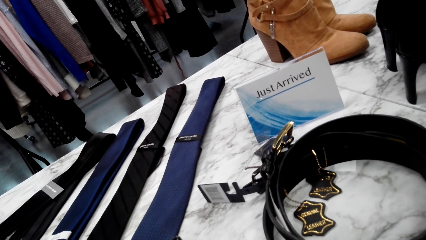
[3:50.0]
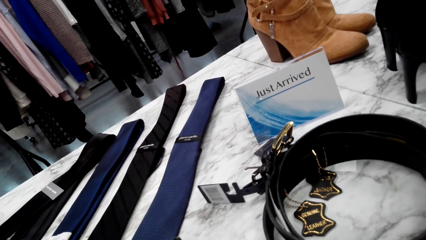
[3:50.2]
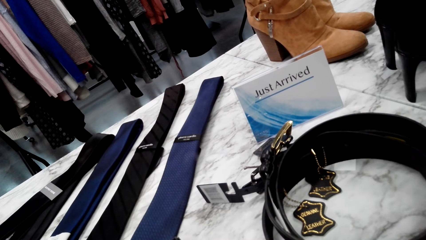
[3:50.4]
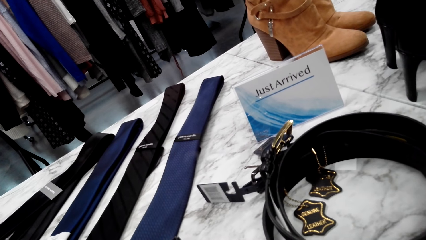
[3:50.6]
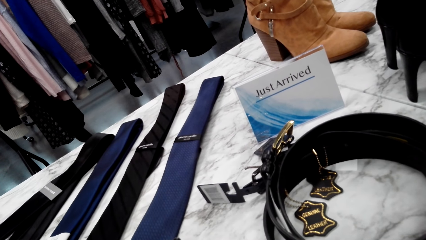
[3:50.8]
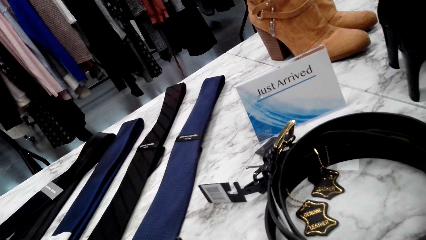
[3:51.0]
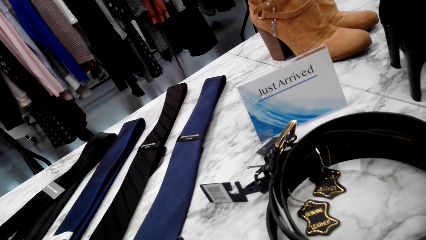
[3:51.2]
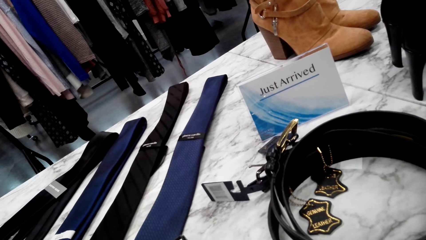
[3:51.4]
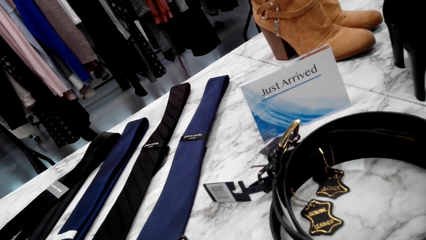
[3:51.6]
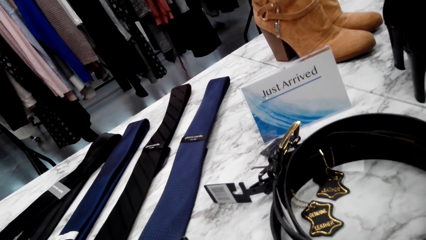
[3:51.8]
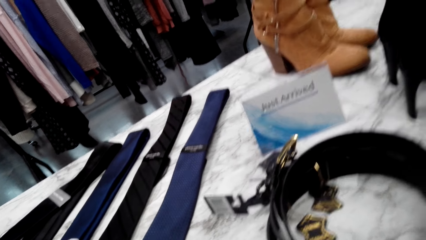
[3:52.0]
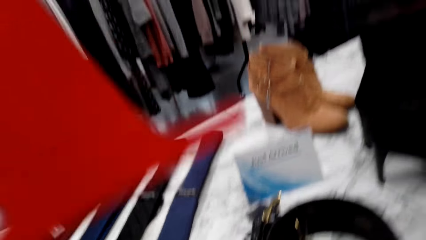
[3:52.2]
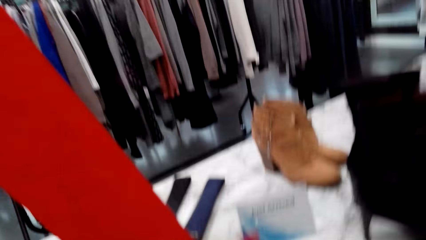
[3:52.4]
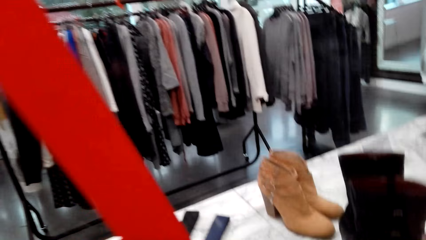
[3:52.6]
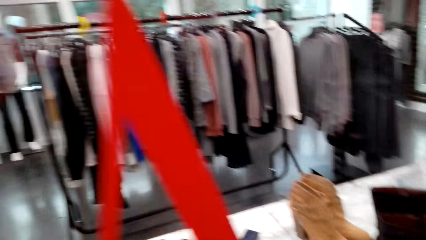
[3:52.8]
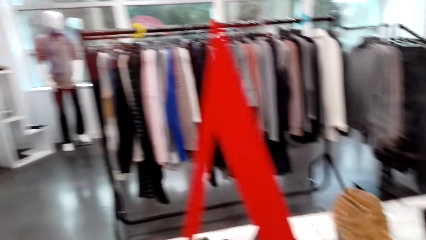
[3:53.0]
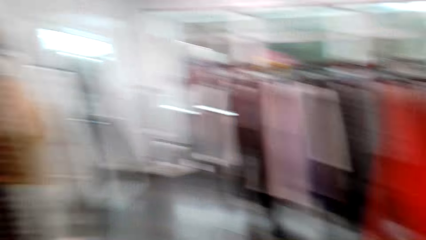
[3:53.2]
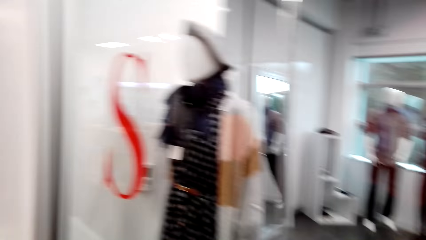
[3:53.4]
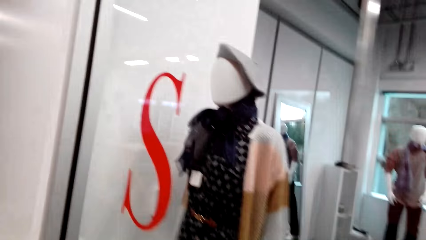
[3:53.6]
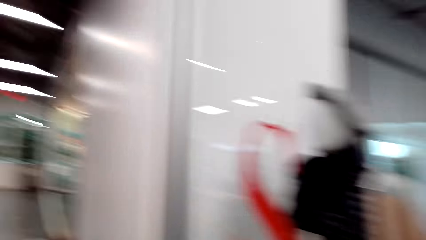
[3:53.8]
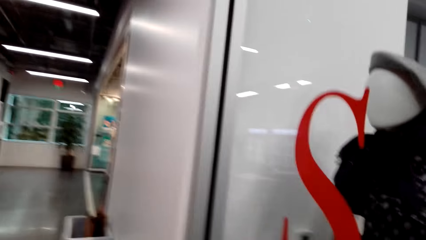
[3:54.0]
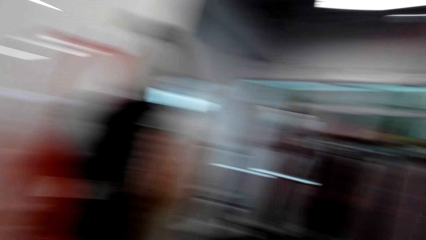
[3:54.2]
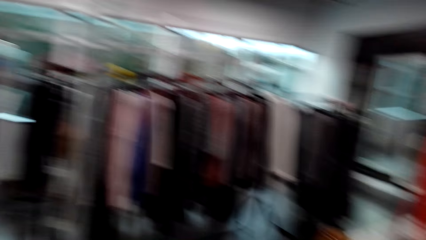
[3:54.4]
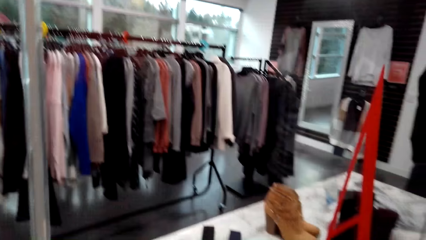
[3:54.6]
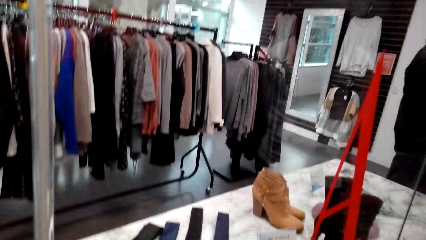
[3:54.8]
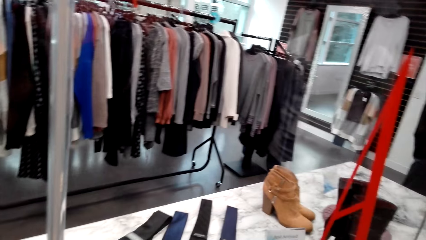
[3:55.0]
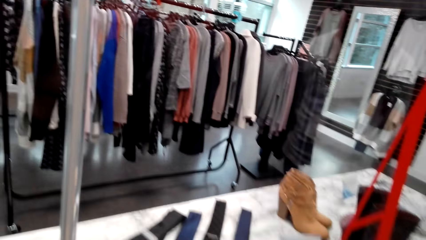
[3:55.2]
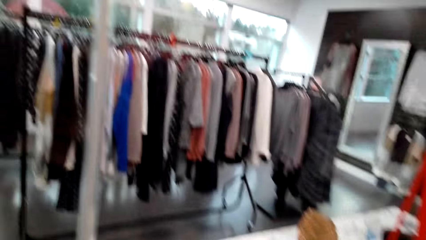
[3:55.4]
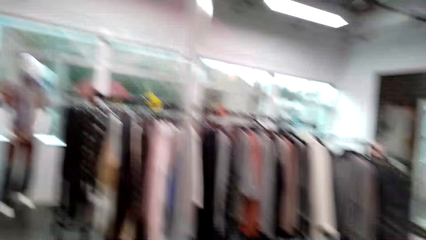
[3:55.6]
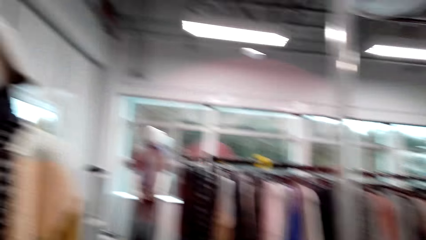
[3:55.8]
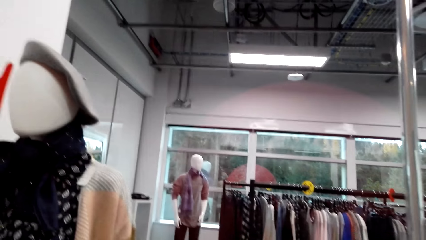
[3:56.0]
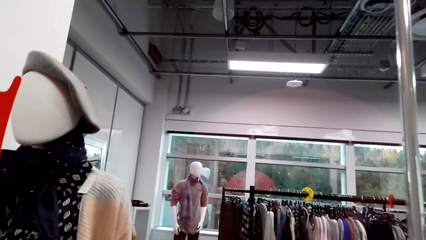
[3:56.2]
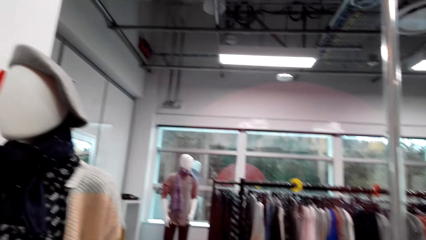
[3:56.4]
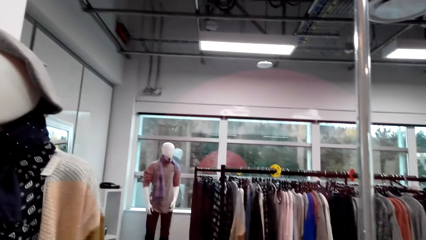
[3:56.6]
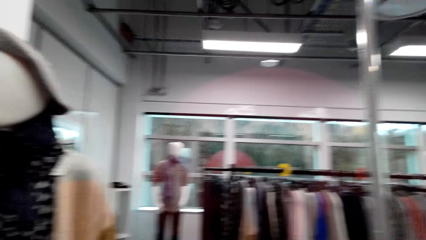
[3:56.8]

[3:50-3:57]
The camera wearer looks around.

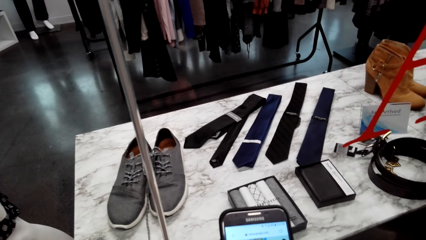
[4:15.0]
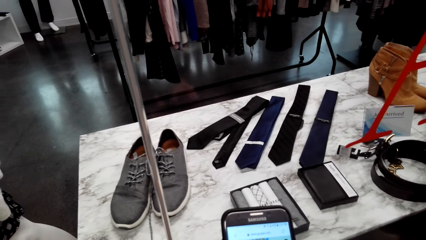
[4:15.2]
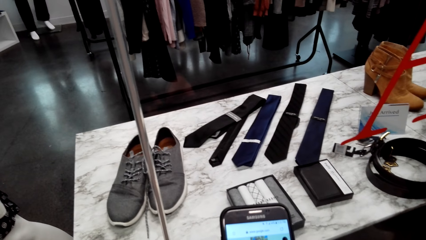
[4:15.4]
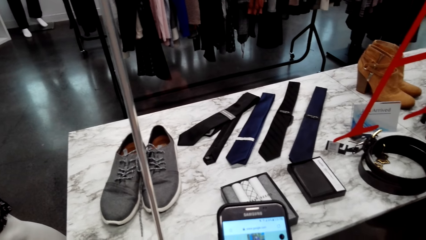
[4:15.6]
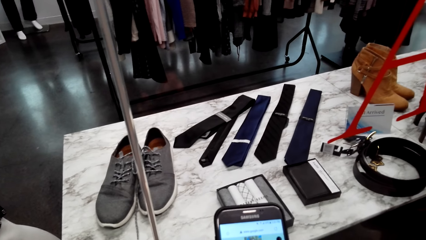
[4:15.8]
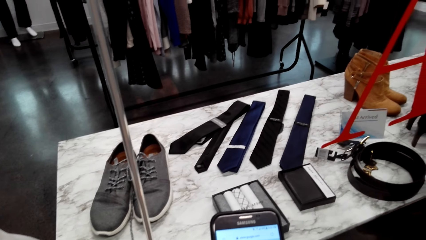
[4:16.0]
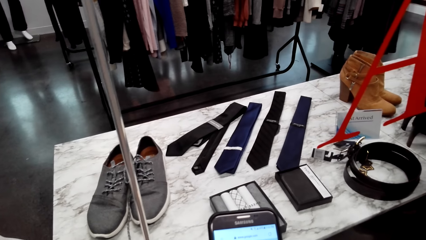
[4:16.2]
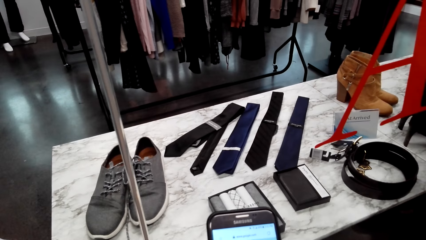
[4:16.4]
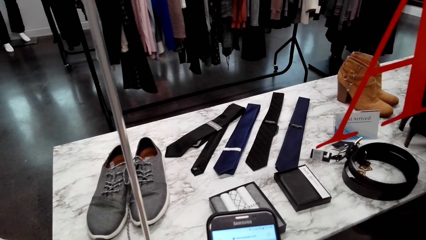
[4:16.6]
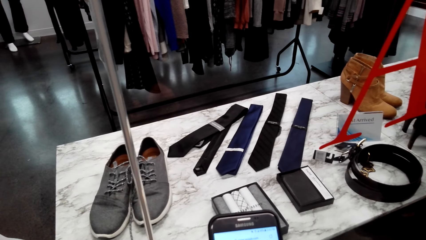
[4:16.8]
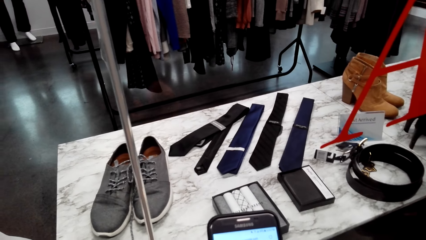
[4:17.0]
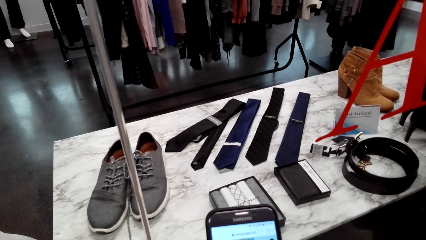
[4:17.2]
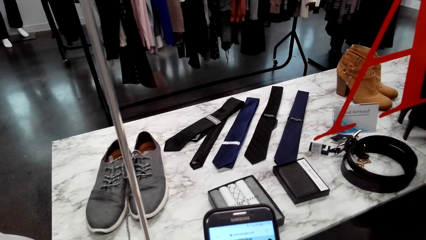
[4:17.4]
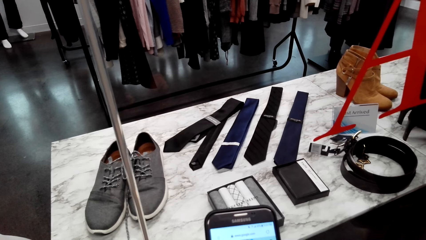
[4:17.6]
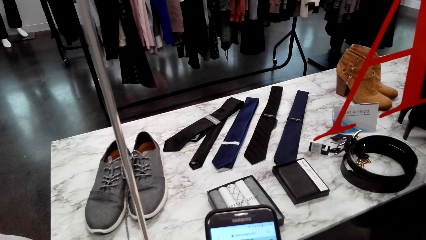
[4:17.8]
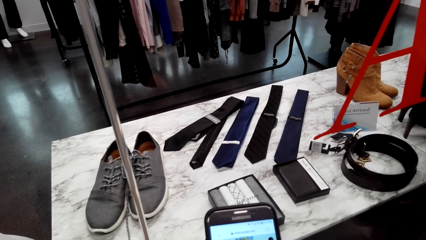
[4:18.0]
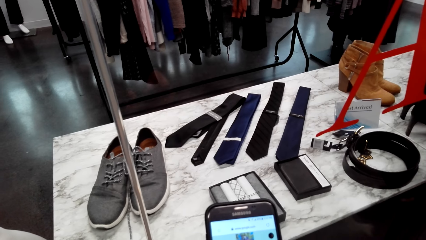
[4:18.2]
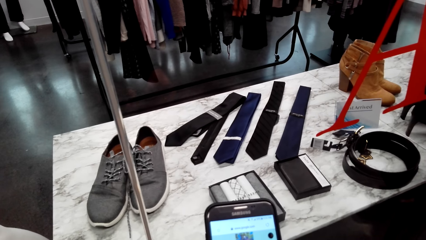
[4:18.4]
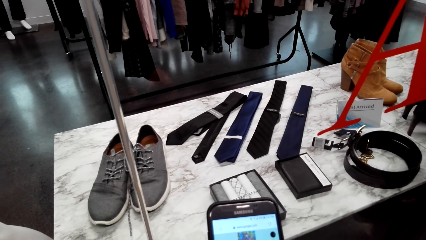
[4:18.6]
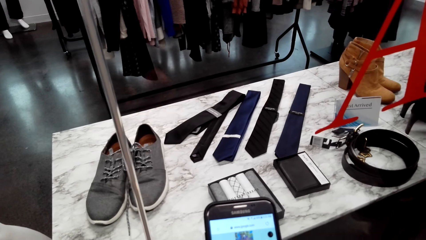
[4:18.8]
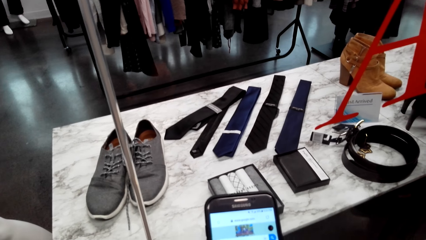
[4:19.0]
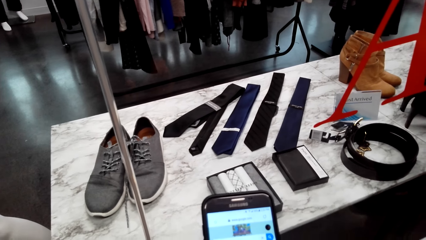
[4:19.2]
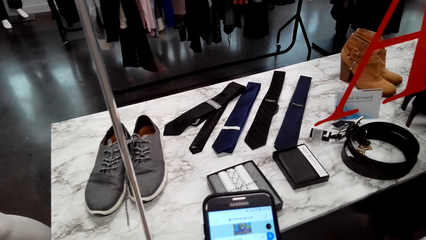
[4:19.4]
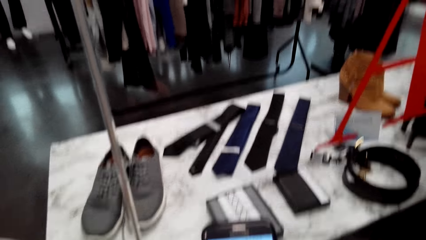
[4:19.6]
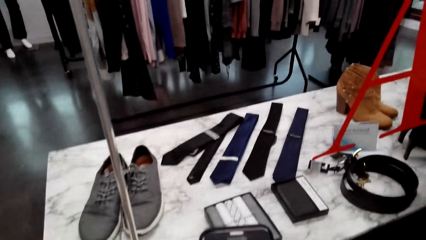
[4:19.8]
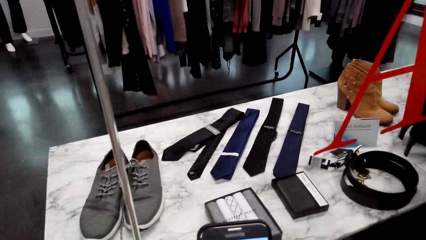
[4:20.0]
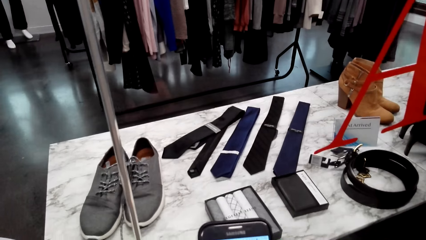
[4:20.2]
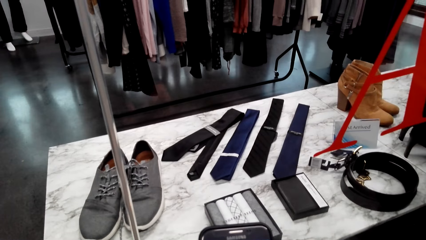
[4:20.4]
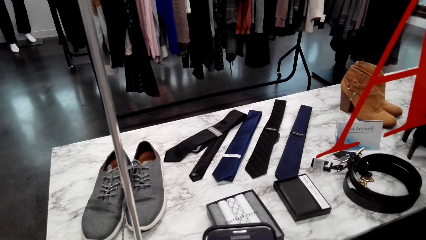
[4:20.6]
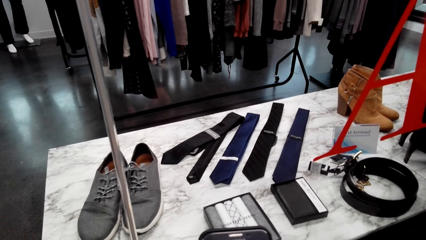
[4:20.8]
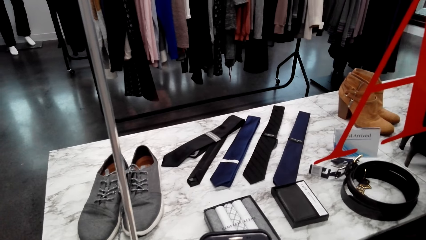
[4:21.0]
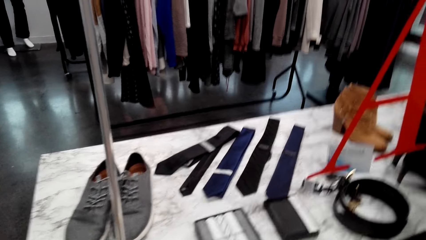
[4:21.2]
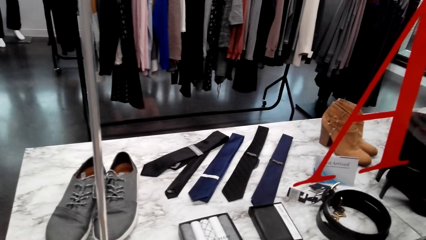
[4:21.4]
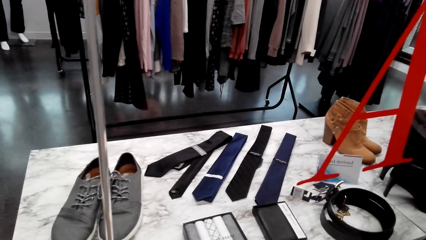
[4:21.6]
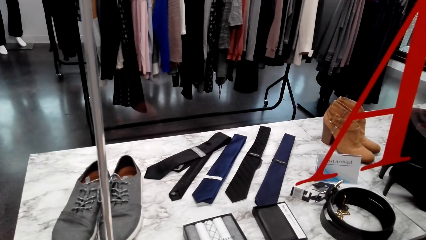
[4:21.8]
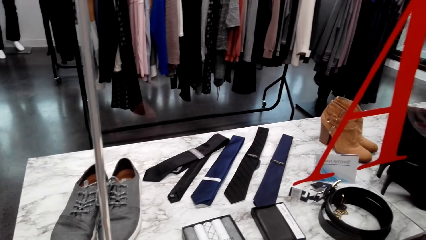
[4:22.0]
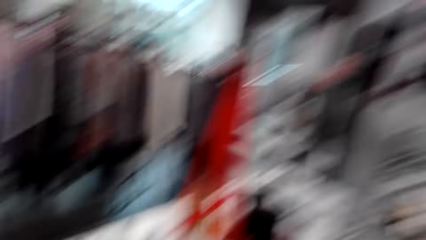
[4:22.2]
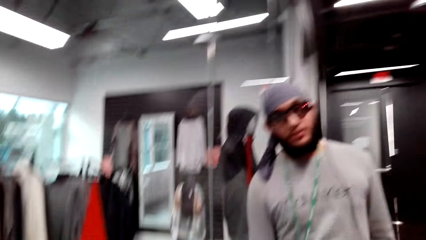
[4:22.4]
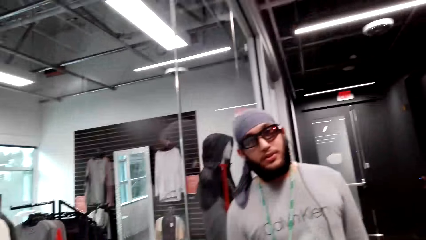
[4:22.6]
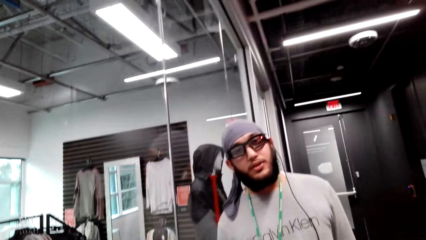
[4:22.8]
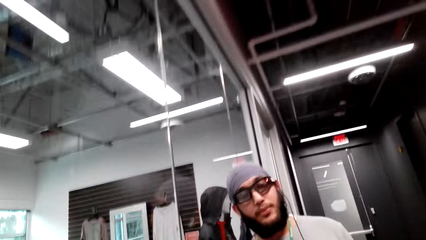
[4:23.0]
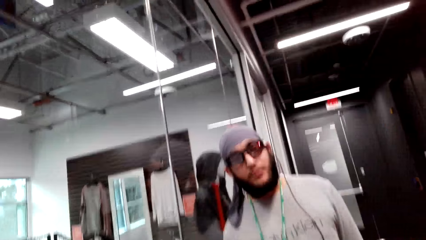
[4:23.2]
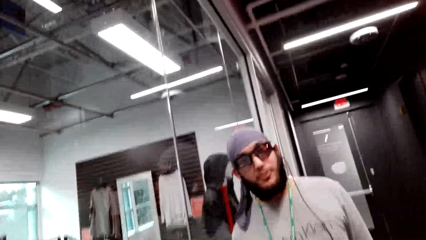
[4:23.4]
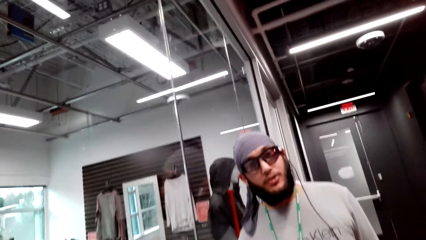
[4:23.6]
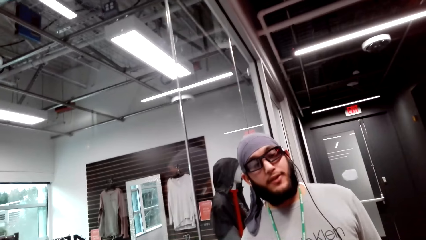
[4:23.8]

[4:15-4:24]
The camera wearer looks at the phone. They look at a person.
